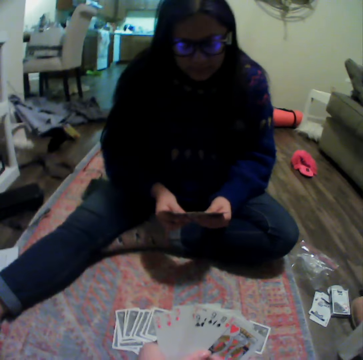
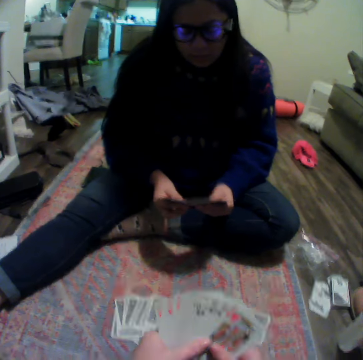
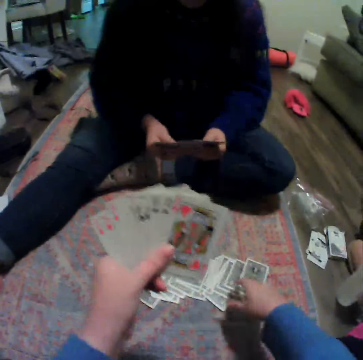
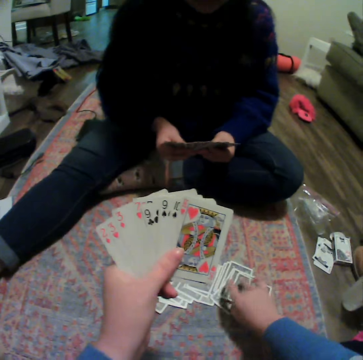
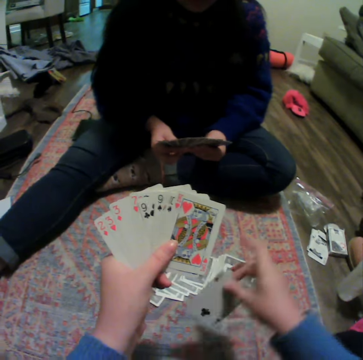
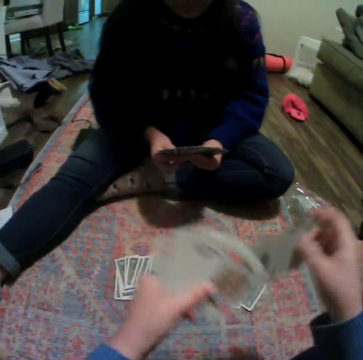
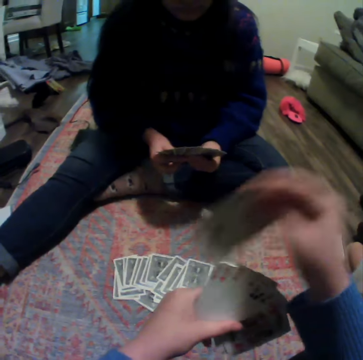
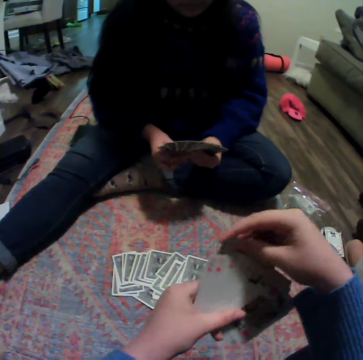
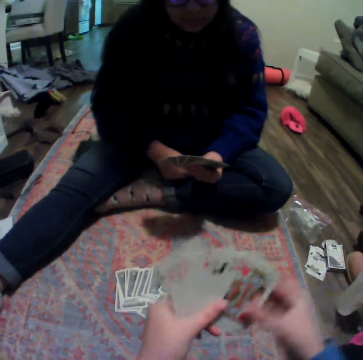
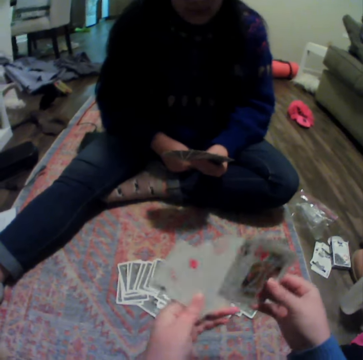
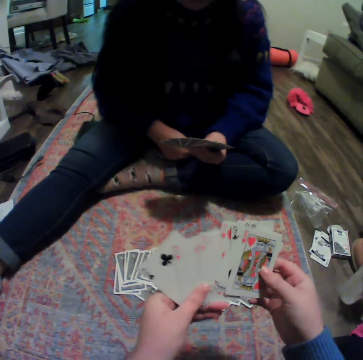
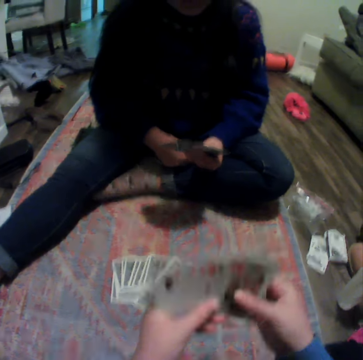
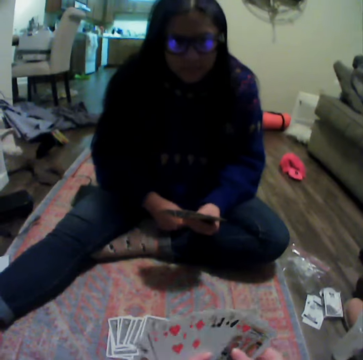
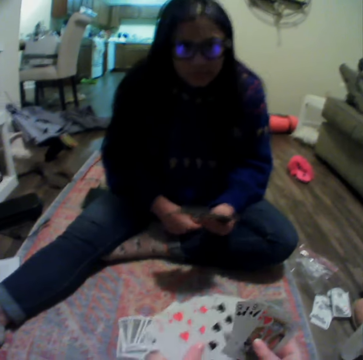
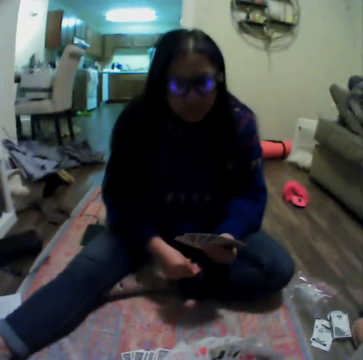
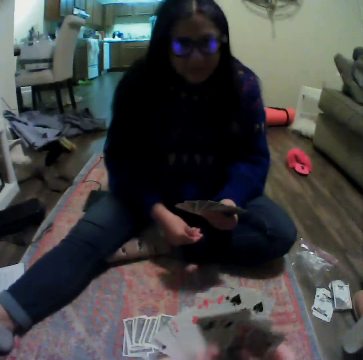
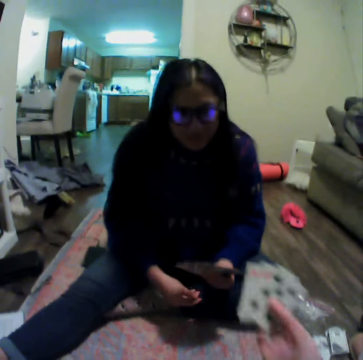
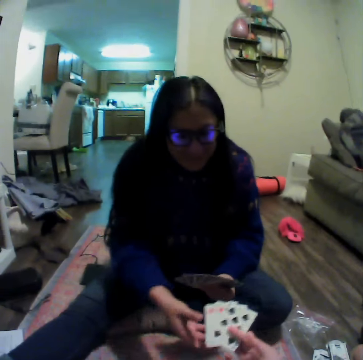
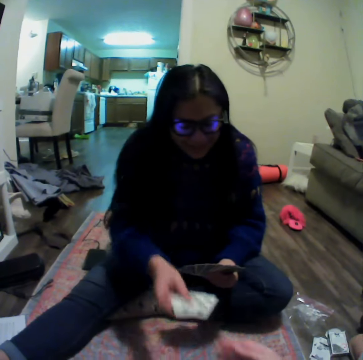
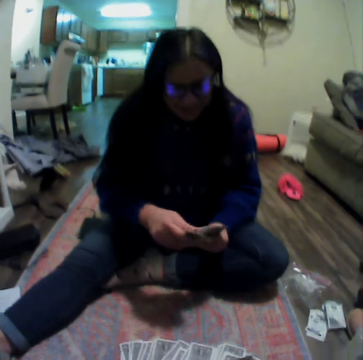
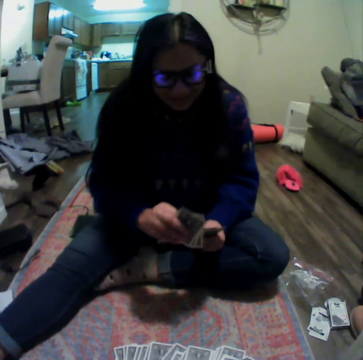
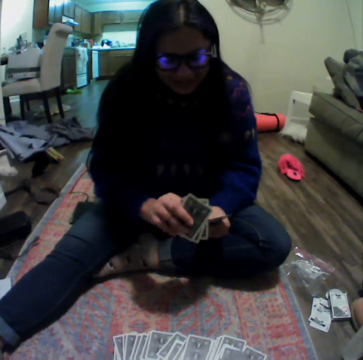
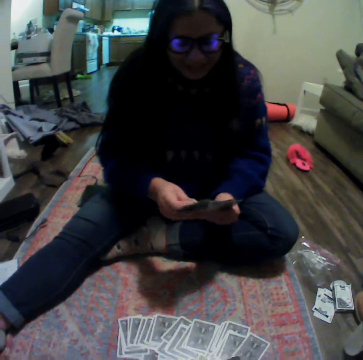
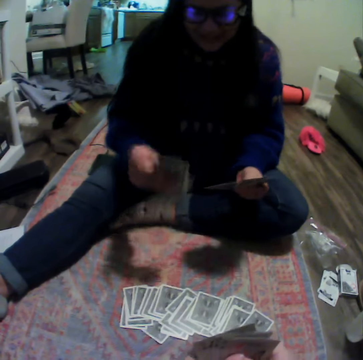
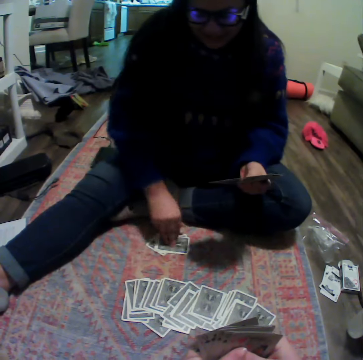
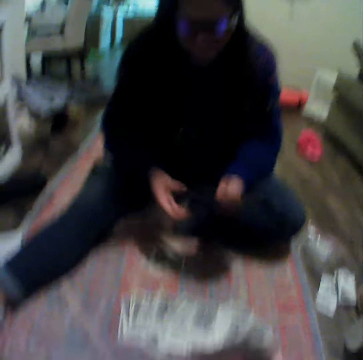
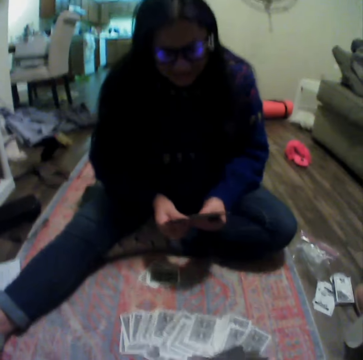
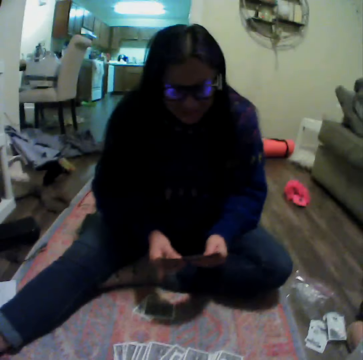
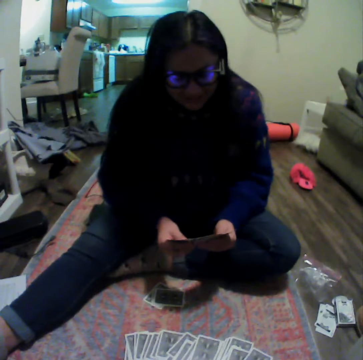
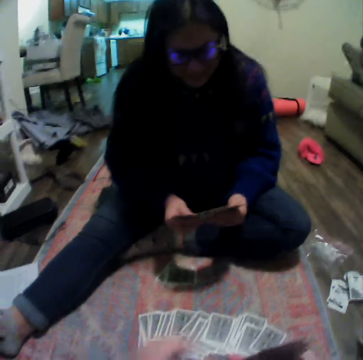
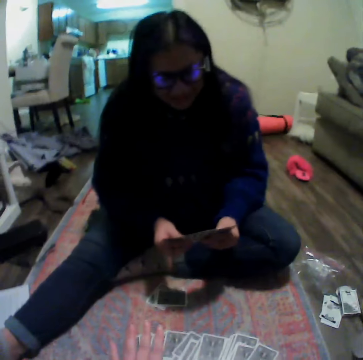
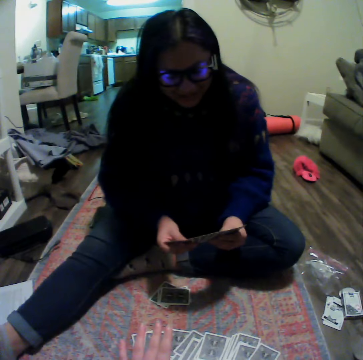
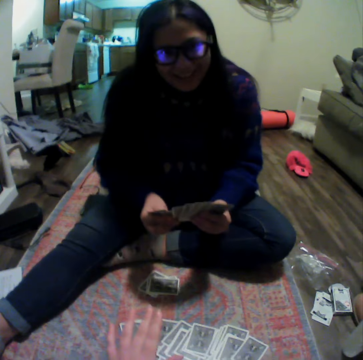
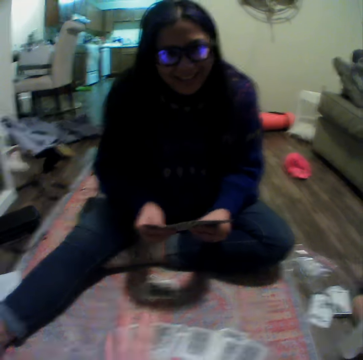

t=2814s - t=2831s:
The camera wearer picks a card. They arrange the cards. A woman picks cards from the camera wearer. The camera wearer gives the woman a card. The woman arranges the cards, puts the cards down and arranges the cards.

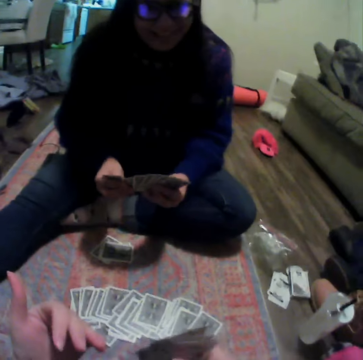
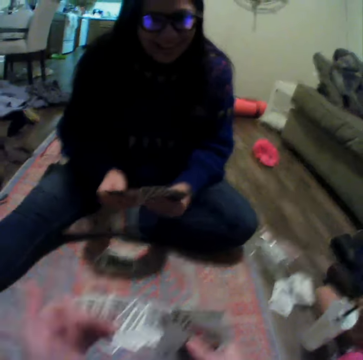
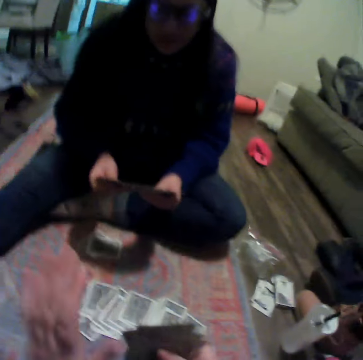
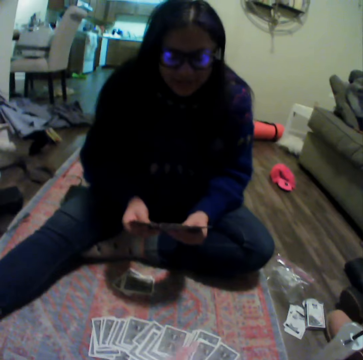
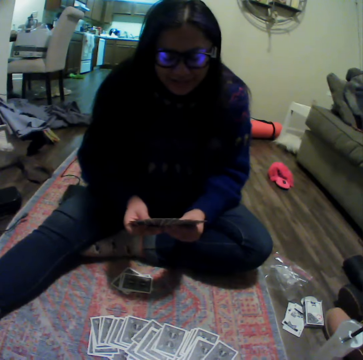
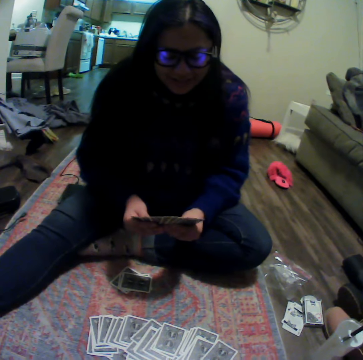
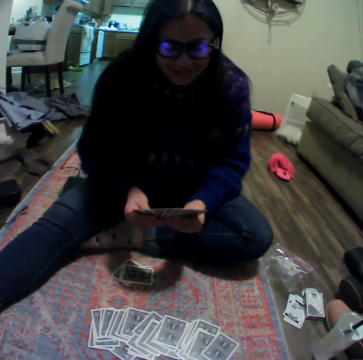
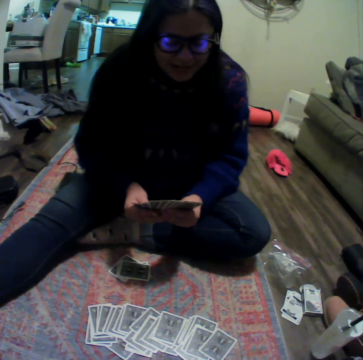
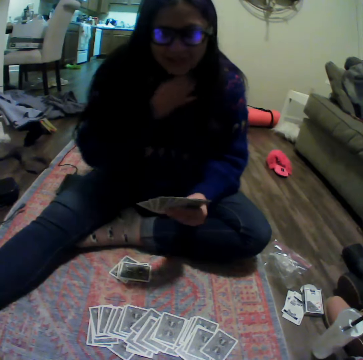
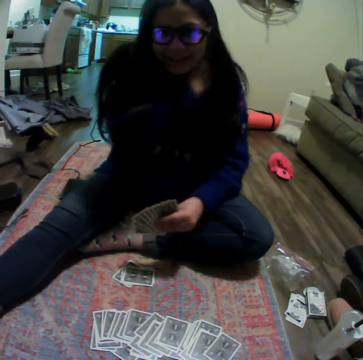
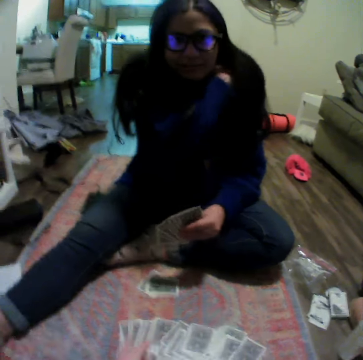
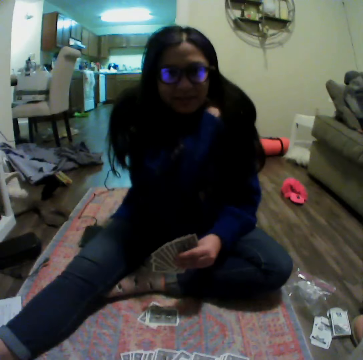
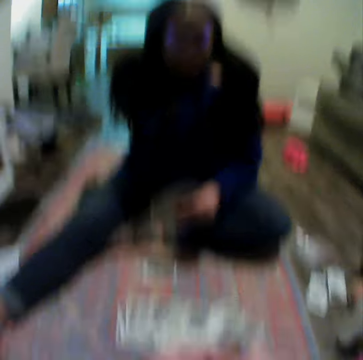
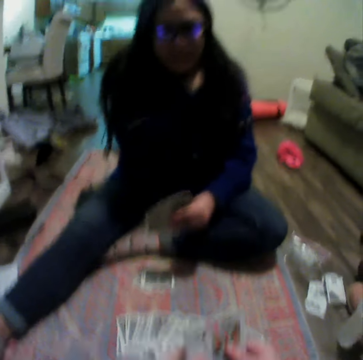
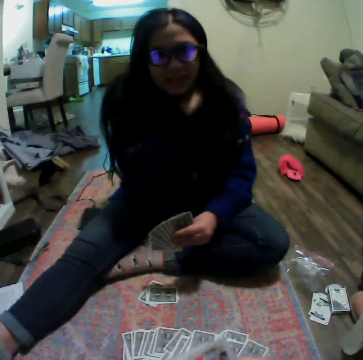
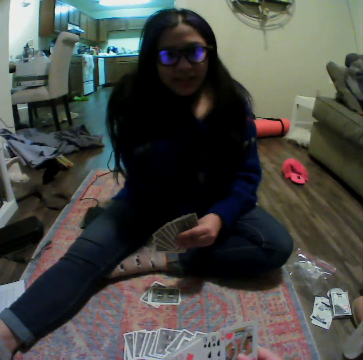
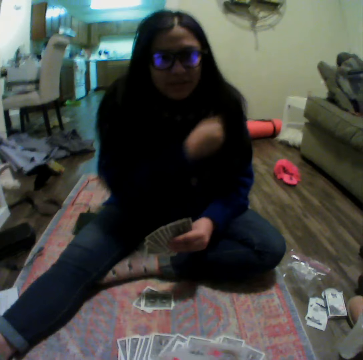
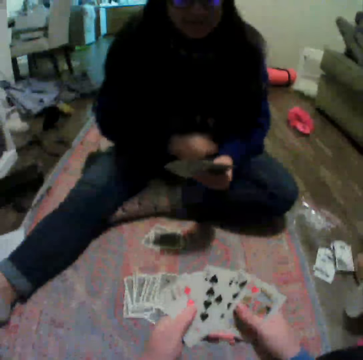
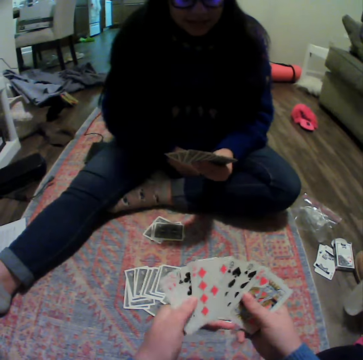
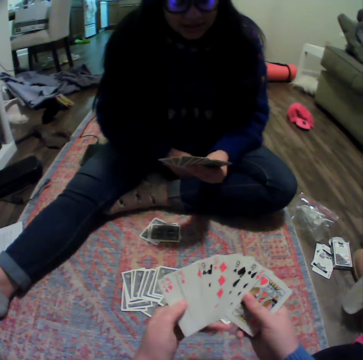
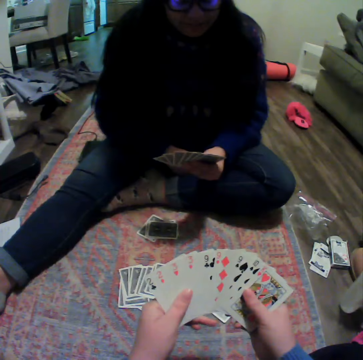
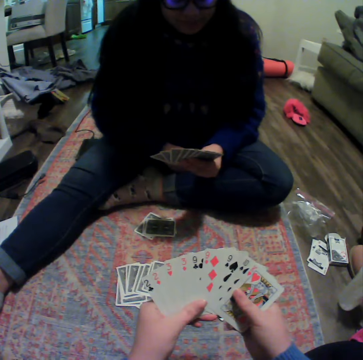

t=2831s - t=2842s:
The camera wearer plays a card game with a woman on the floor. They talk with the woman. They arrange the cards.

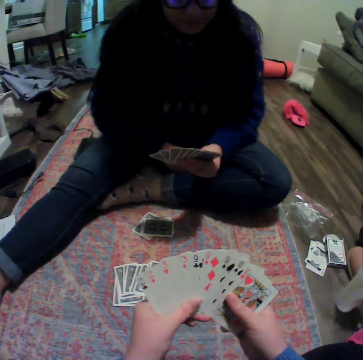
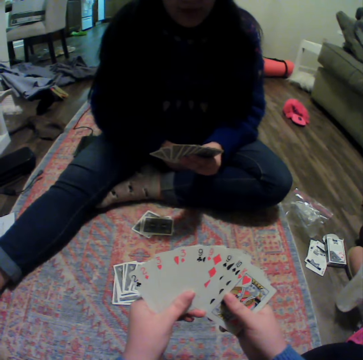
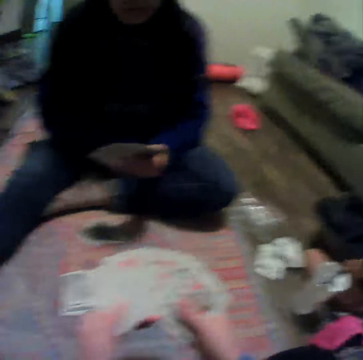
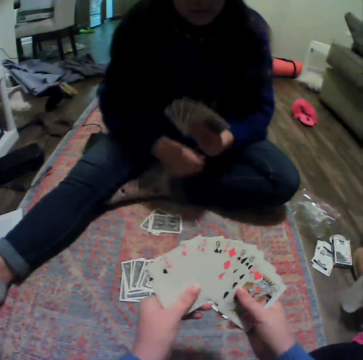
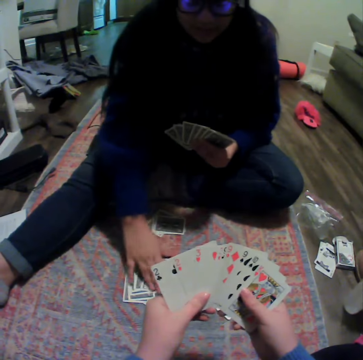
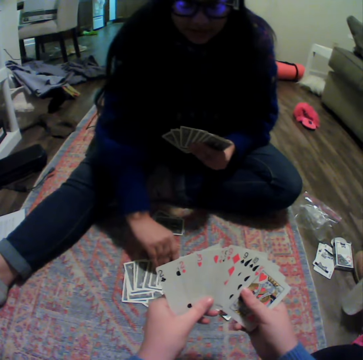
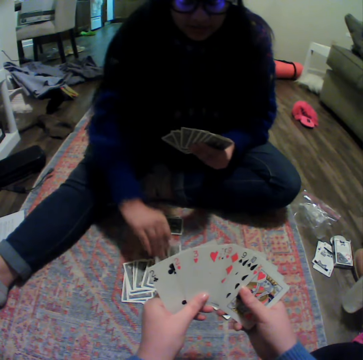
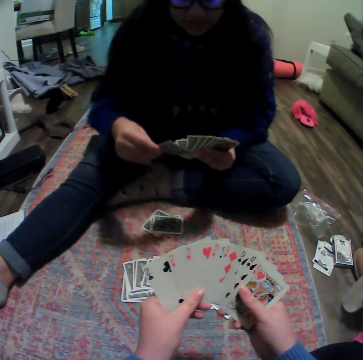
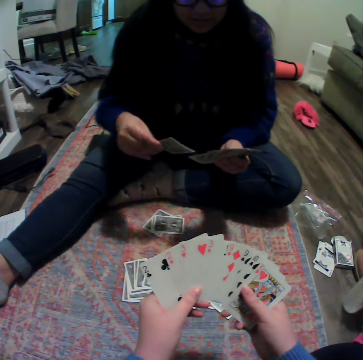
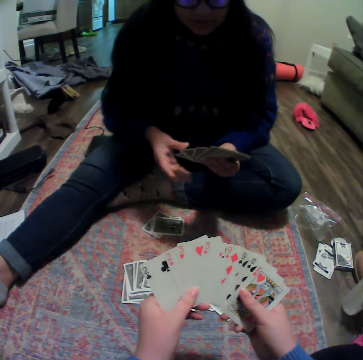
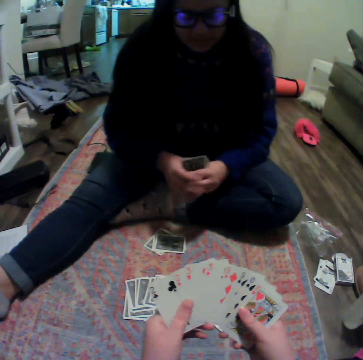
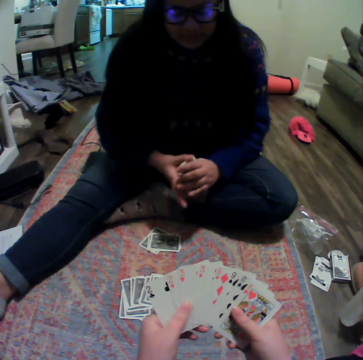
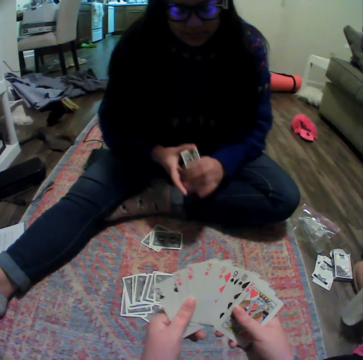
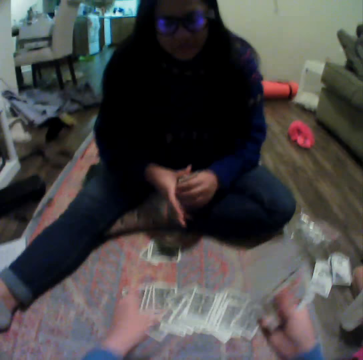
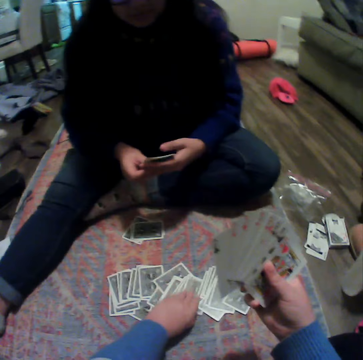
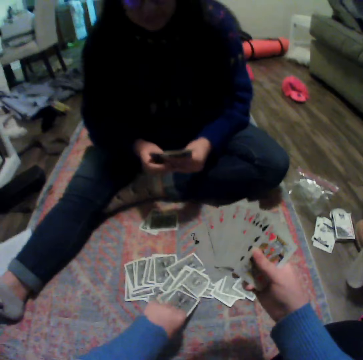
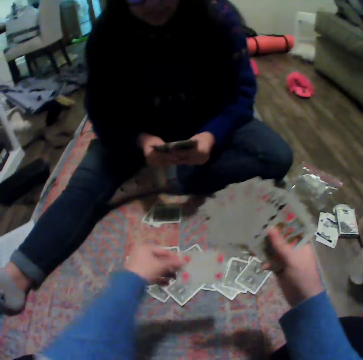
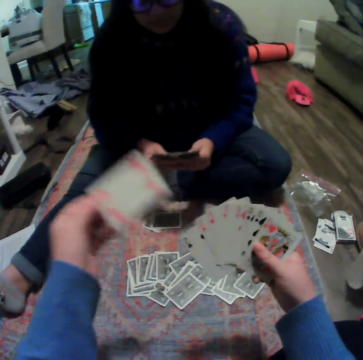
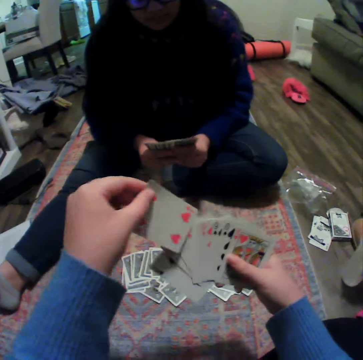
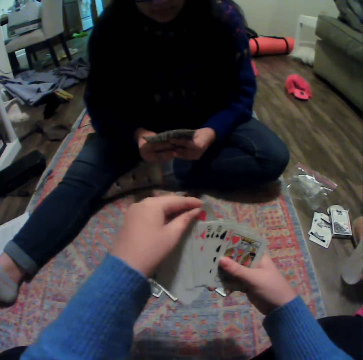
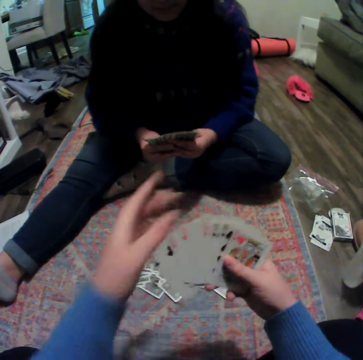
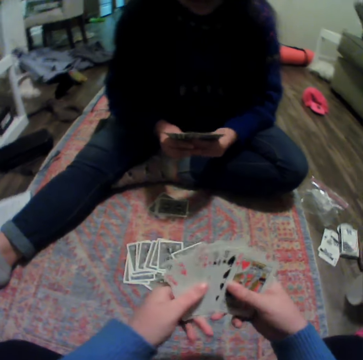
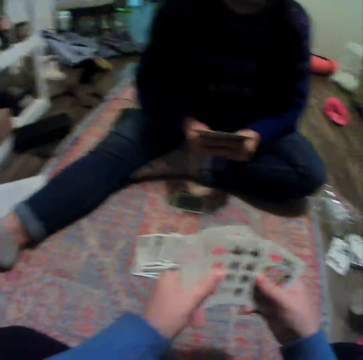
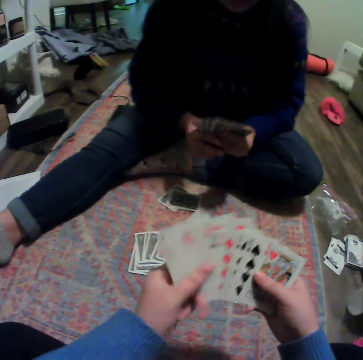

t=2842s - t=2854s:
The camera wearer shuffles the cards. A woman picks a card and arranges the cards. The woman shuffles the cards on her hand. The camera wearer picks a card. They arrange the cards. The woman arranges the cards.
